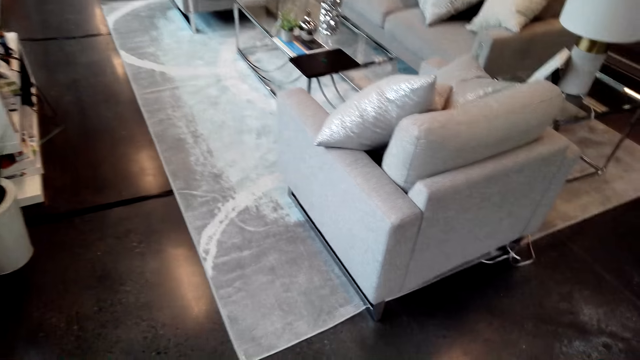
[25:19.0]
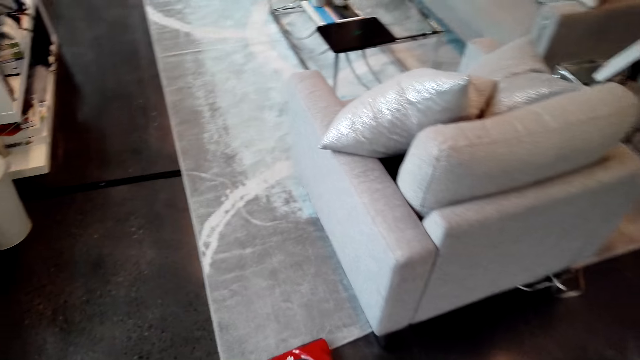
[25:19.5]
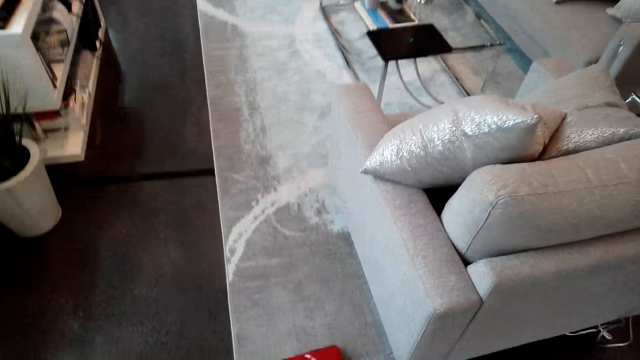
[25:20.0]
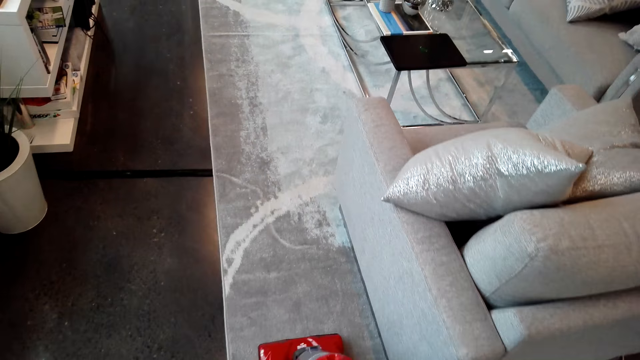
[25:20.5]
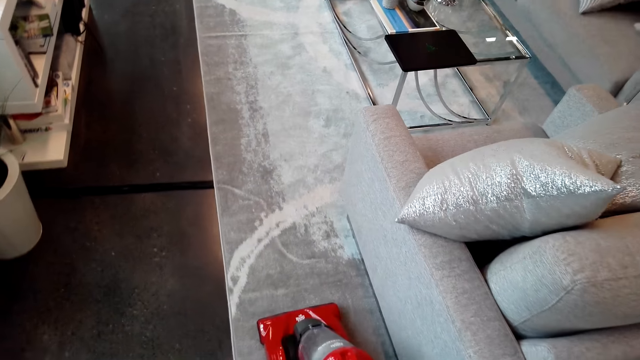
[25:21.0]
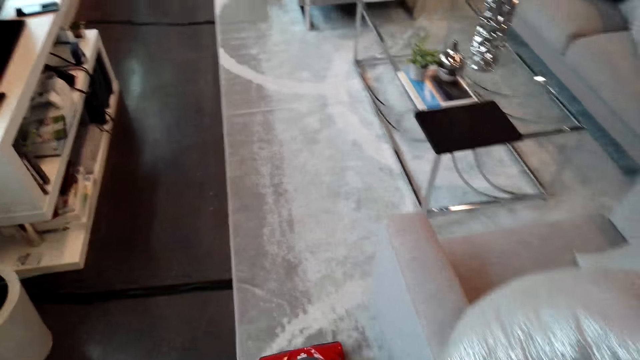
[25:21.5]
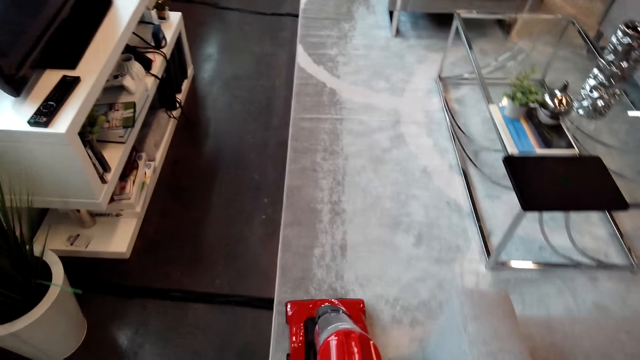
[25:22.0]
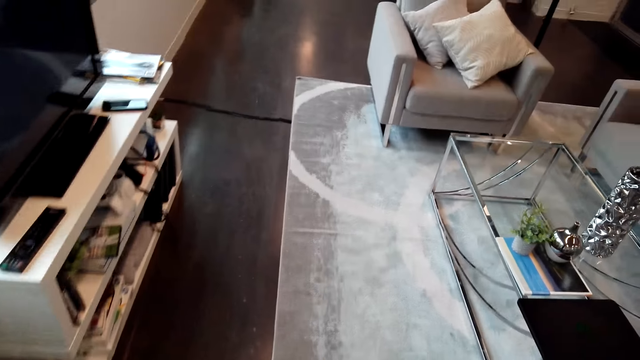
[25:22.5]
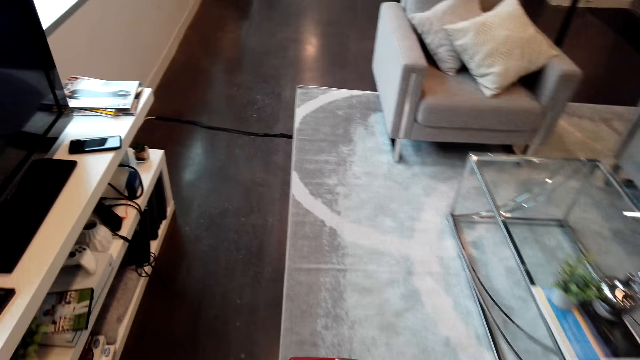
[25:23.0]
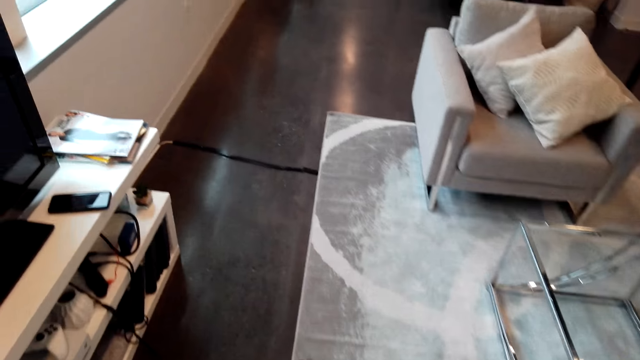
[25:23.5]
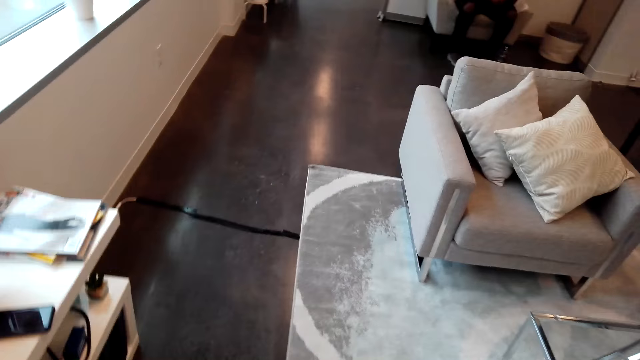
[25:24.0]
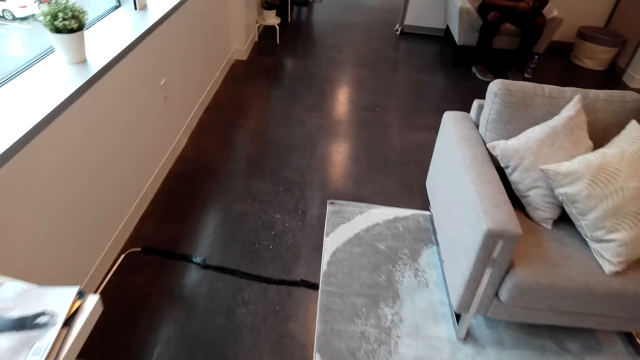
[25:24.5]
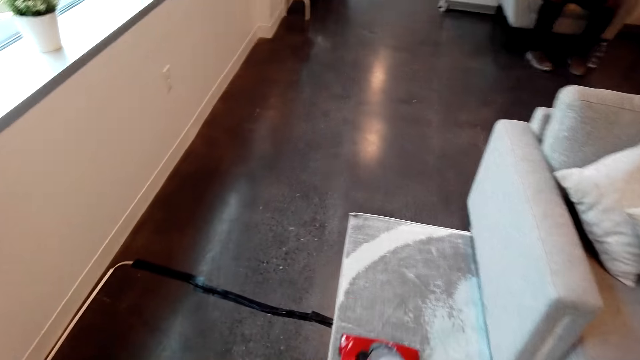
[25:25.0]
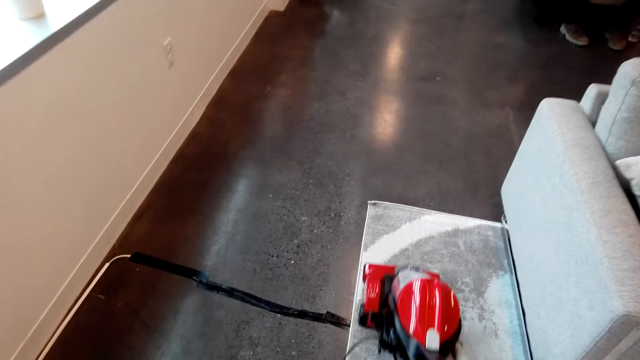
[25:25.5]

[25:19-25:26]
The camera wearer vacuums the carpet.

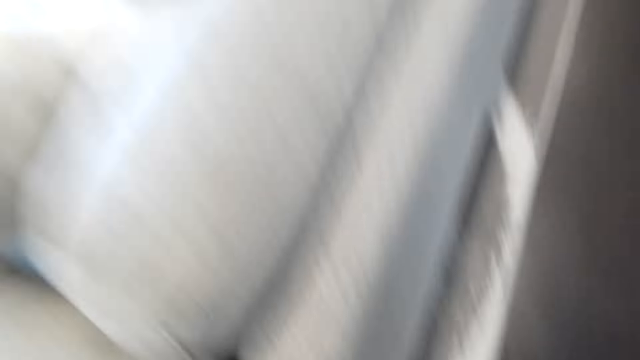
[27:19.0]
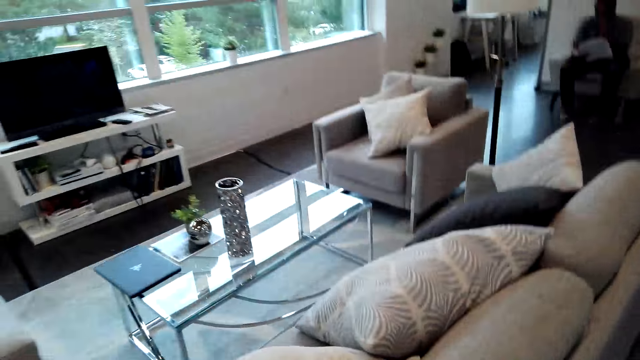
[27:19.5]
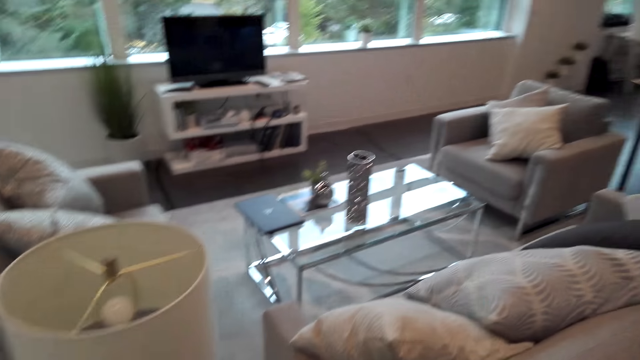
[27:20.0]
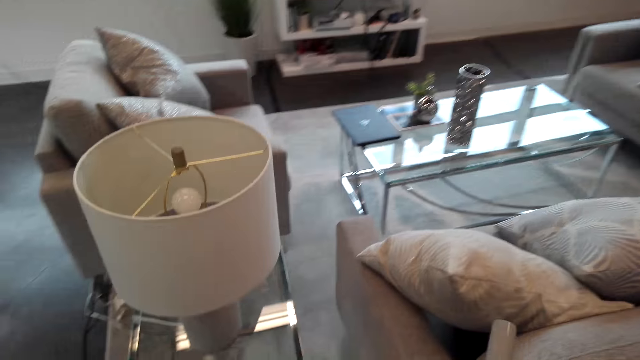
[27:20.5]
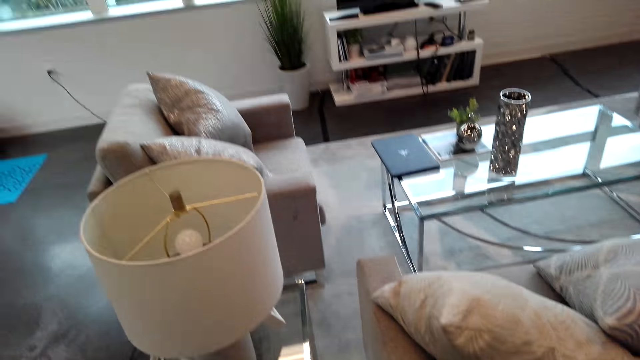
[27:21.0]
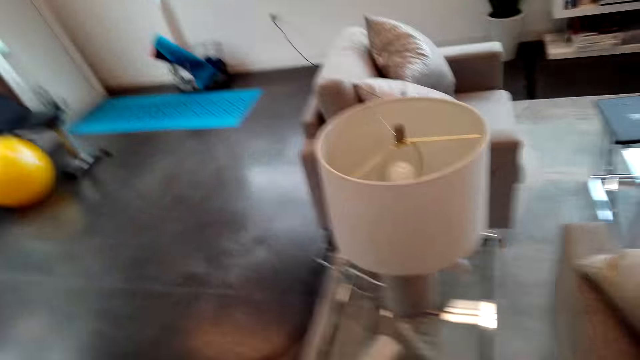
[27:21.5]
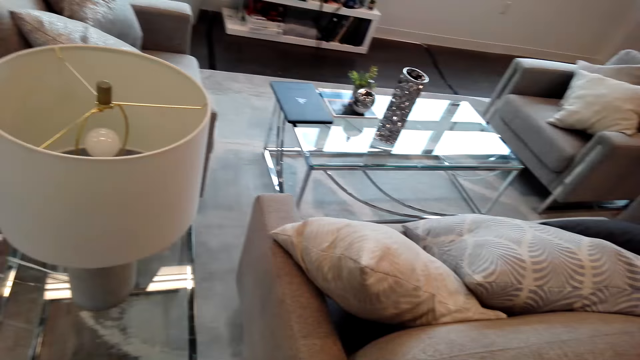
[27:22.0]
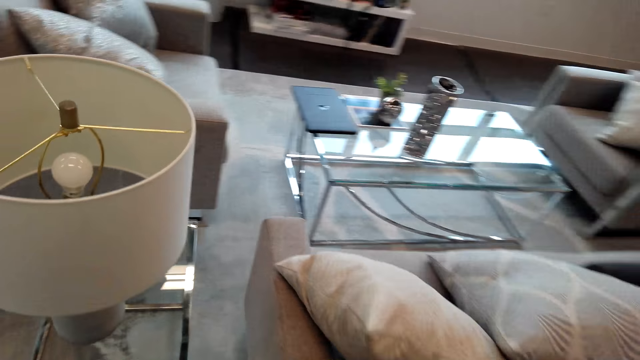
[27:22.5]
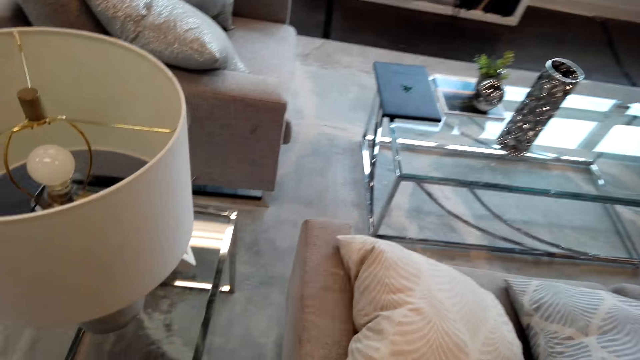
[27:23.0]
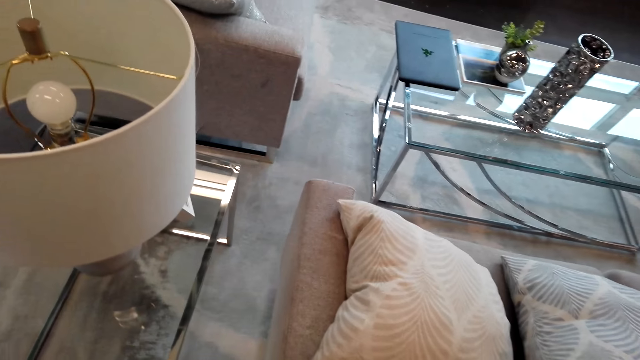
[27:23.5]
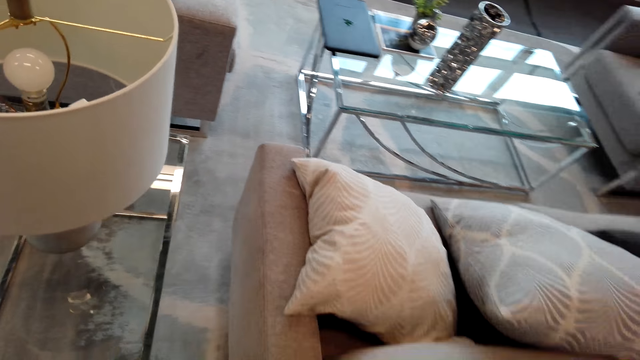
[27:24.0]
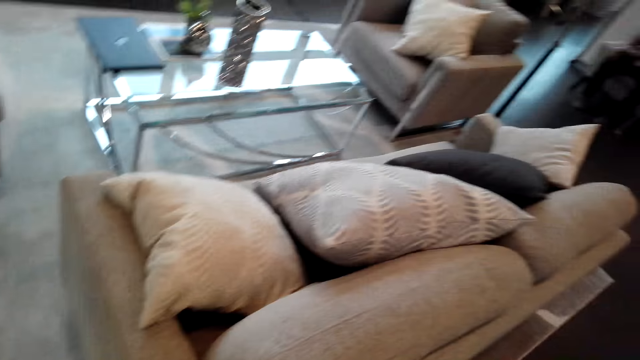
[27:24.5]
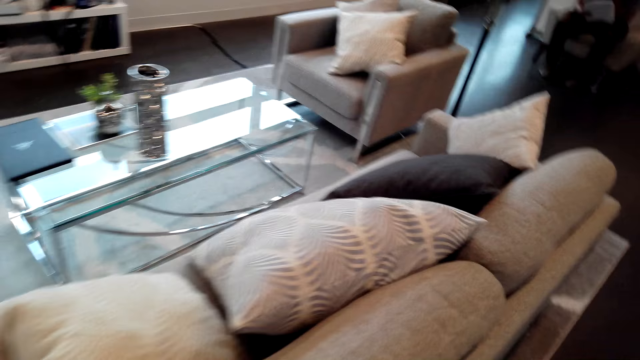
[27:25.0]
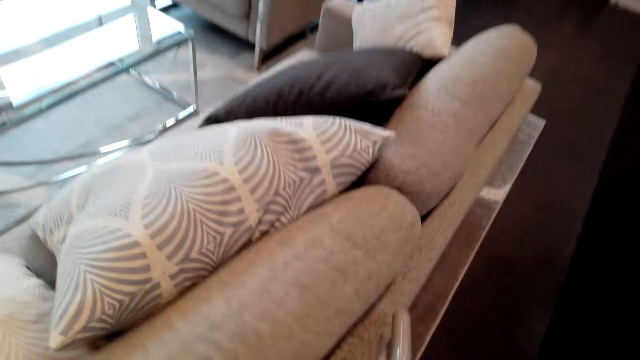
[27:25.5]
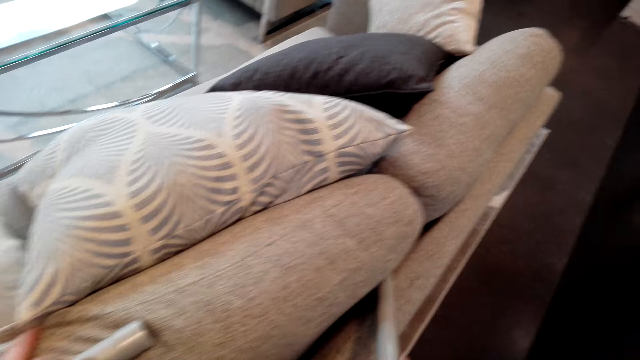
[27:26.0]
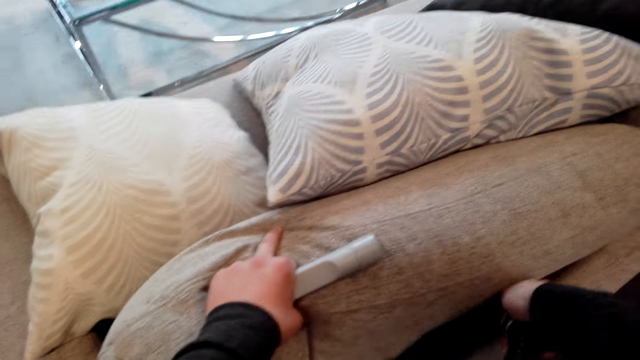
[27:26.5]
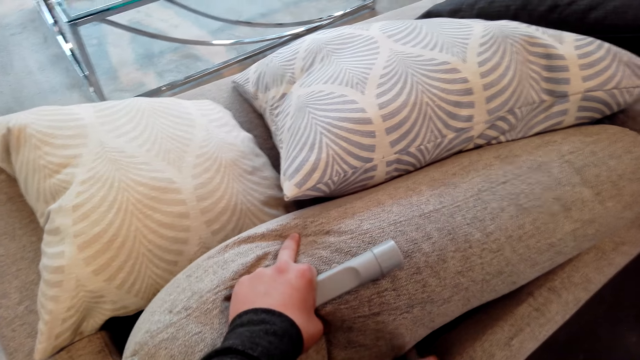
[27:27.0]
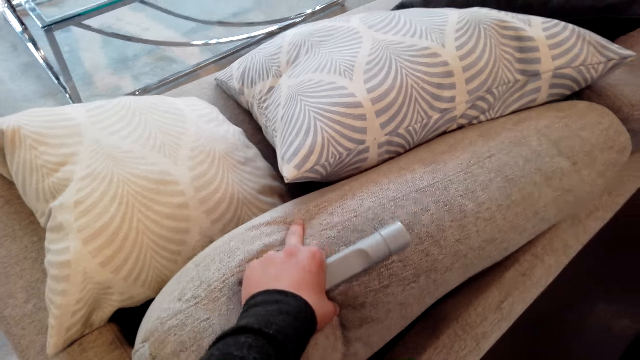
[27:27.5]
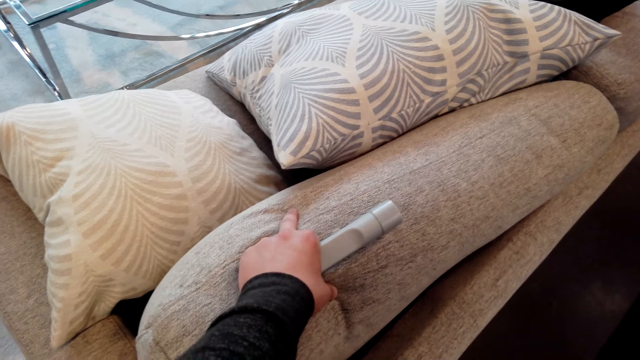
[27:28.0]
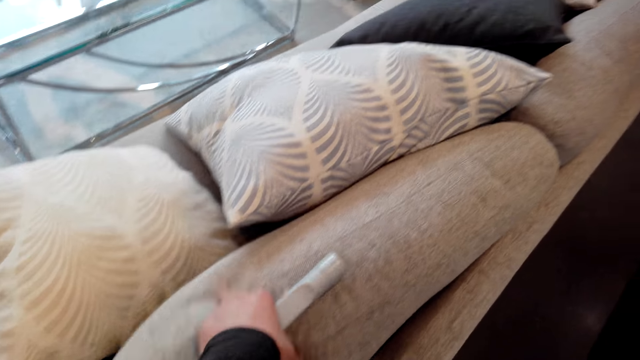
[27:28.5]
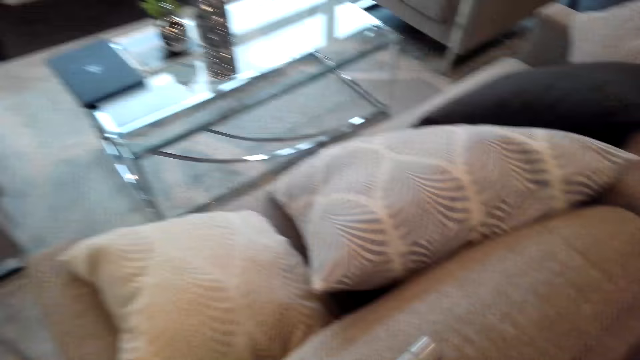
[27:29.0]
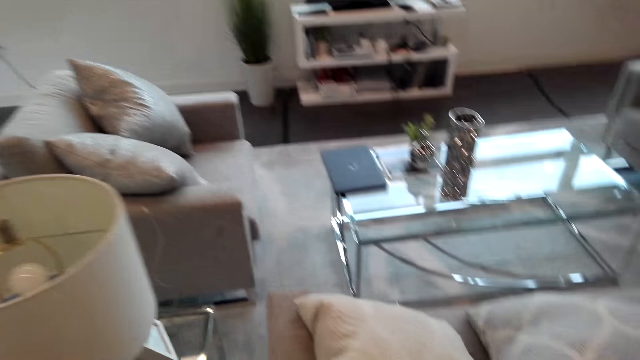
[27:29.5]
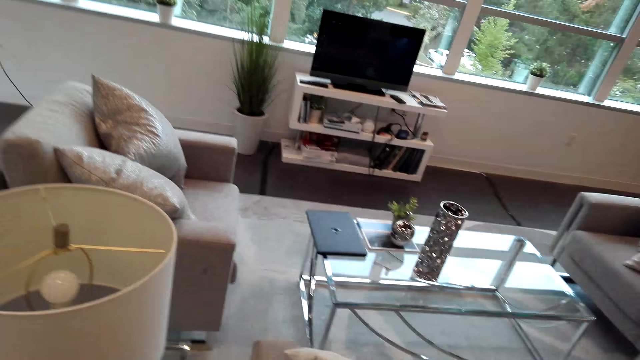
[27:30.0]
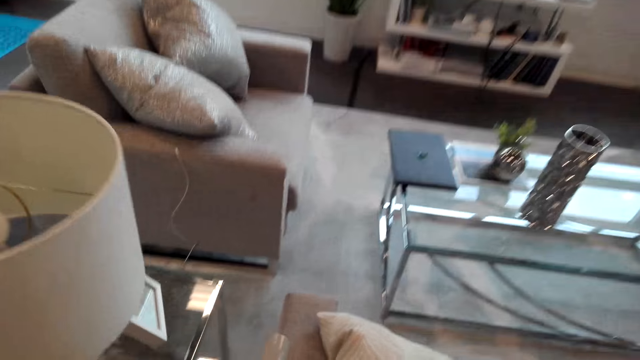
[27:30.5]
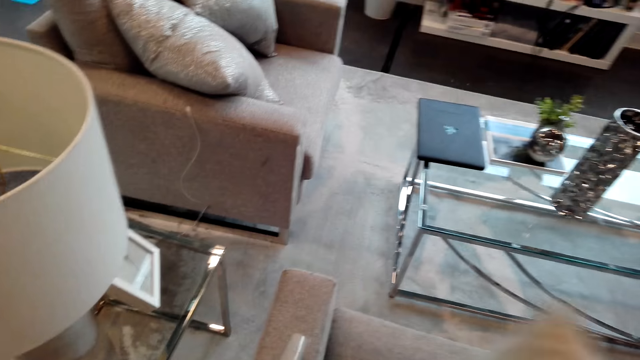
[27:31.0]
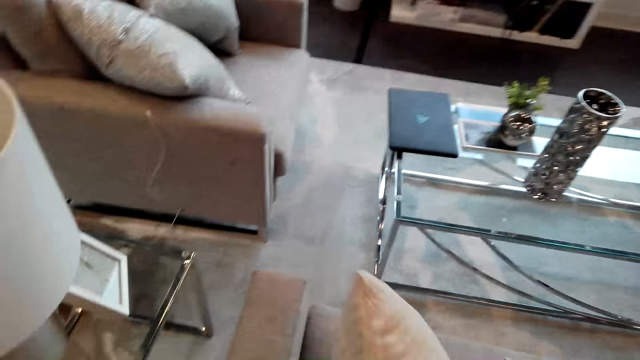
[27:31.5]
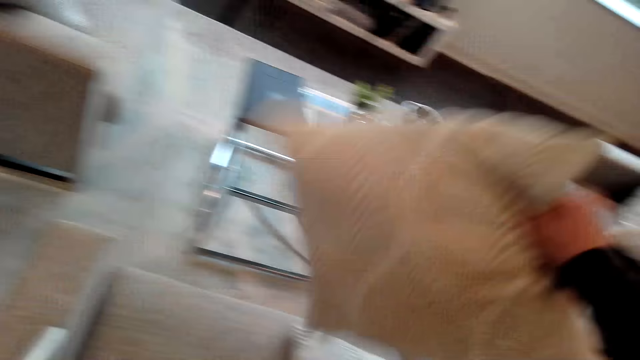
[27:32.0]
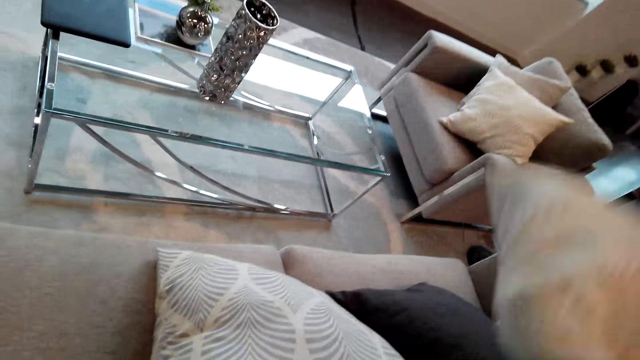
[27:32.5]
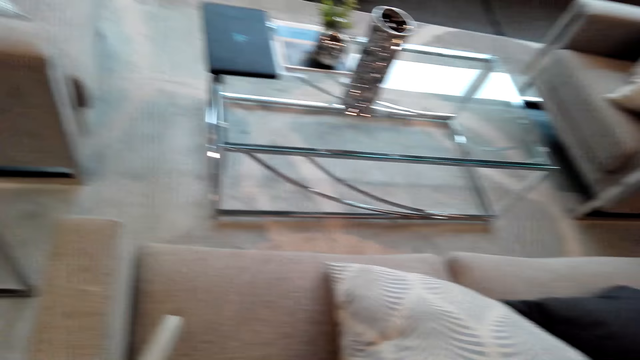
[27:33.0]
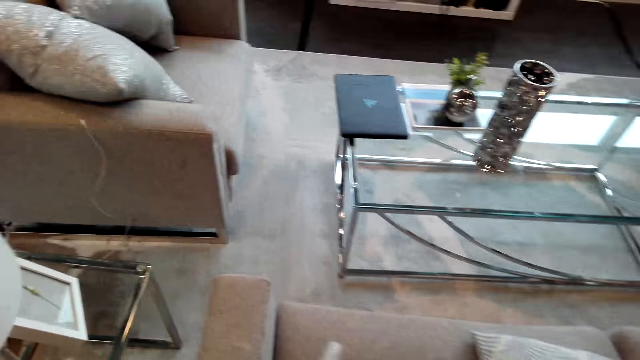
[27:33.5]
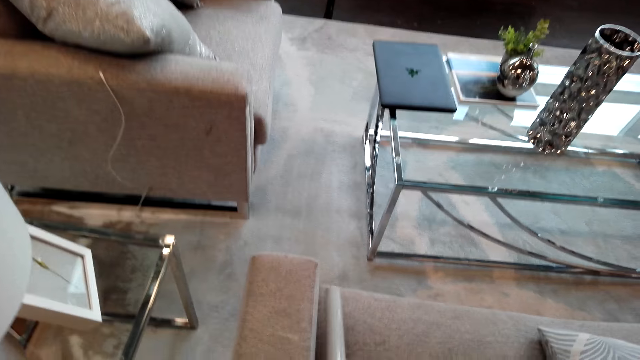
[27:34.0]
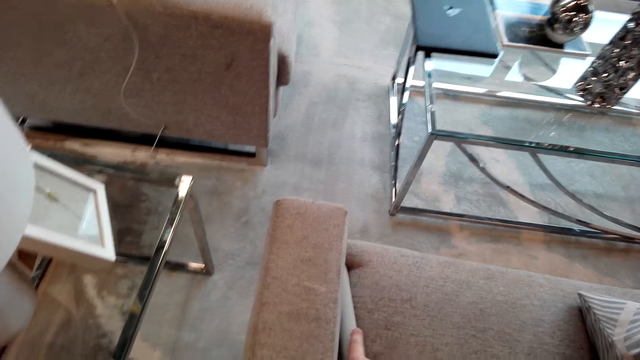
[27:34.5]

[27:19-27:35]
The camera wearer looks around. They move the pillow on the sofa seat. They vacuum the sofa seat. They hold the vacuum cleaner machine. They hold the crevice tool. They hold the sofa seat. They pick up the pillow. They hold the cushion. They put the pillow down.
